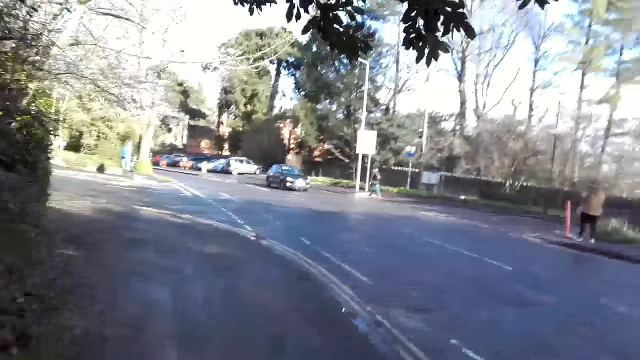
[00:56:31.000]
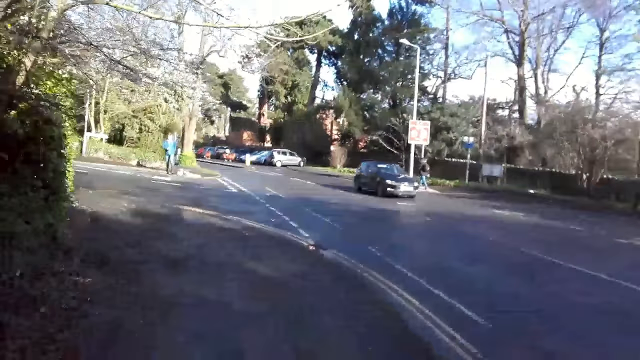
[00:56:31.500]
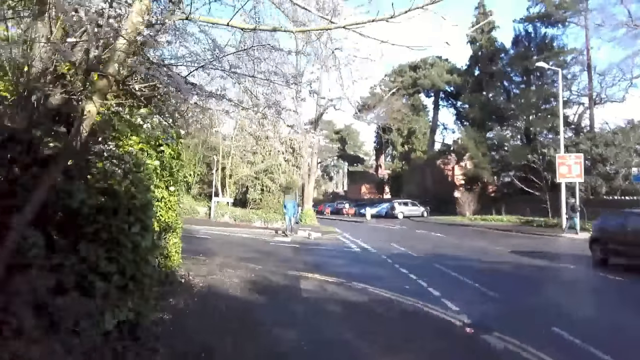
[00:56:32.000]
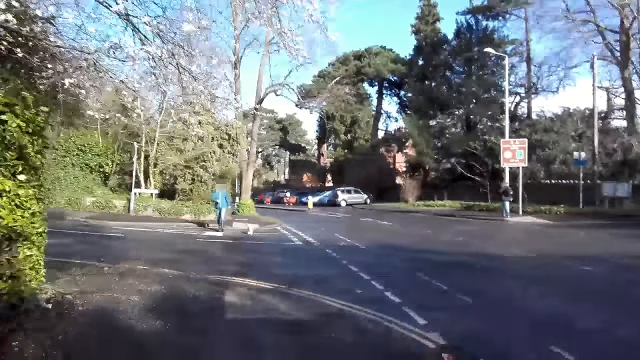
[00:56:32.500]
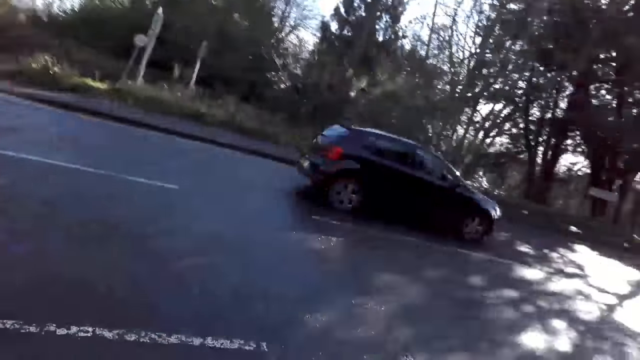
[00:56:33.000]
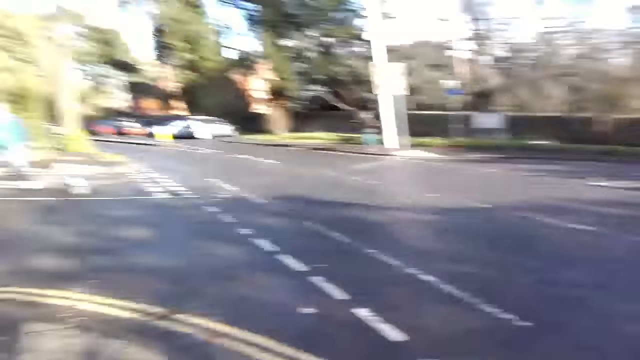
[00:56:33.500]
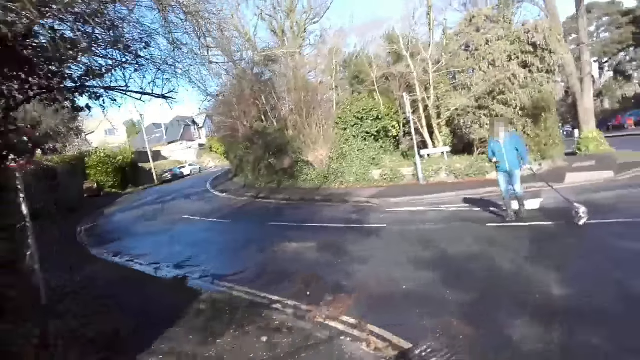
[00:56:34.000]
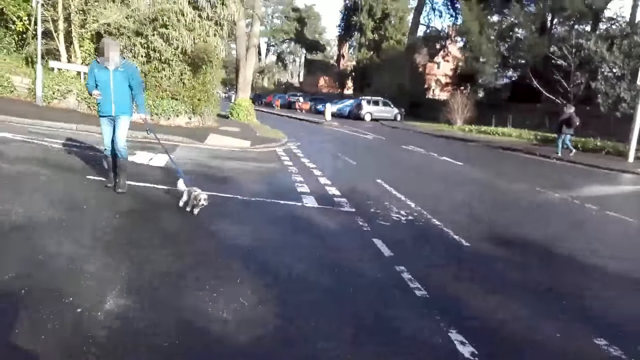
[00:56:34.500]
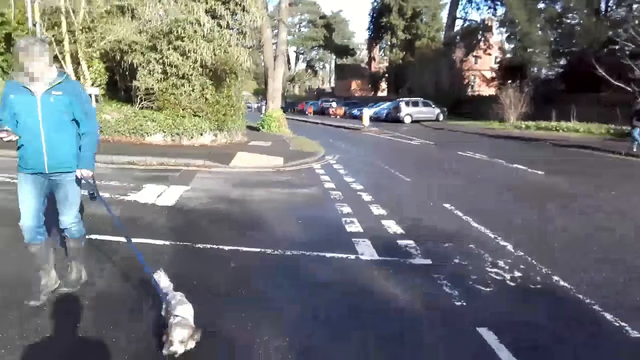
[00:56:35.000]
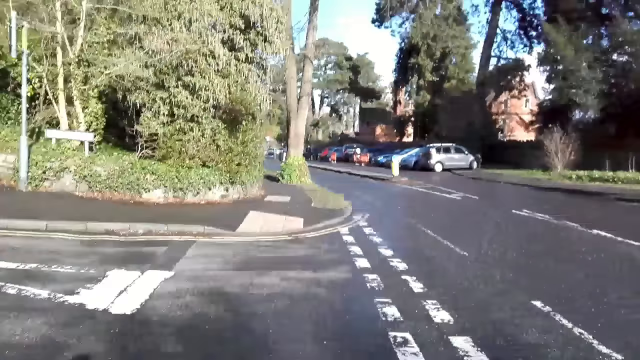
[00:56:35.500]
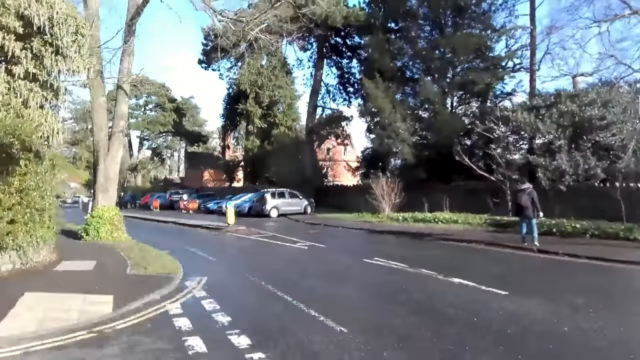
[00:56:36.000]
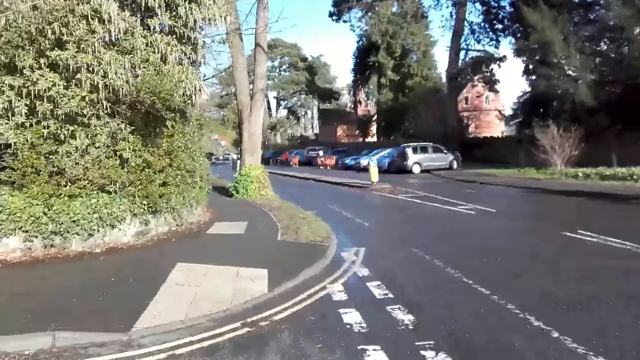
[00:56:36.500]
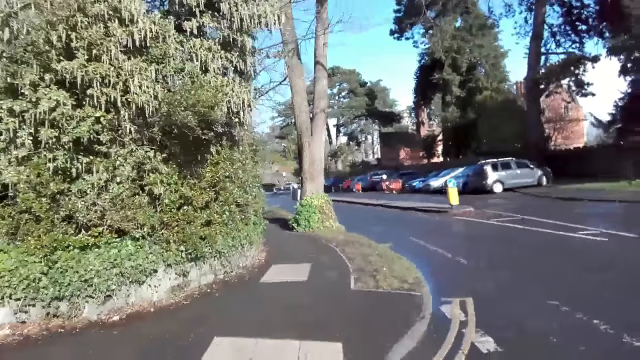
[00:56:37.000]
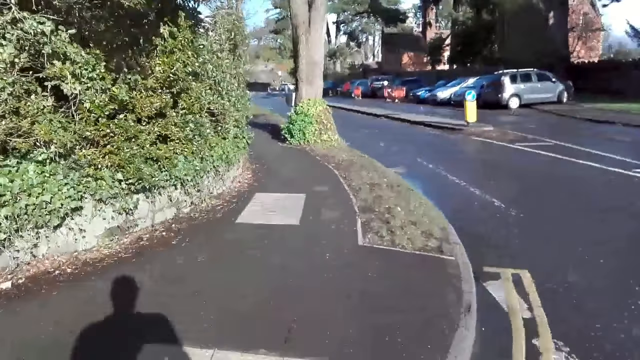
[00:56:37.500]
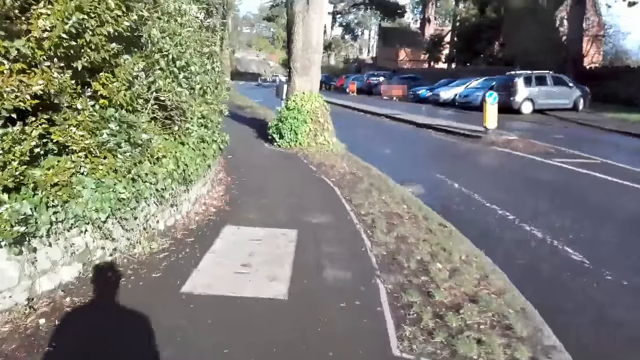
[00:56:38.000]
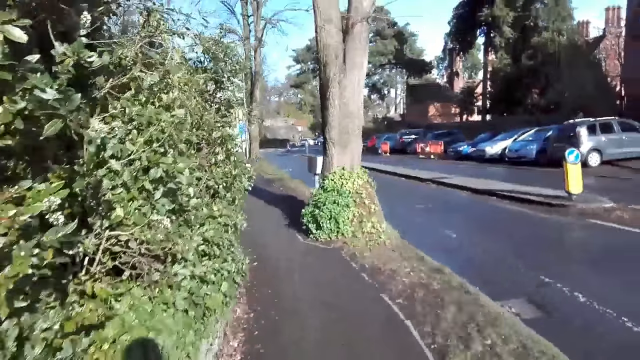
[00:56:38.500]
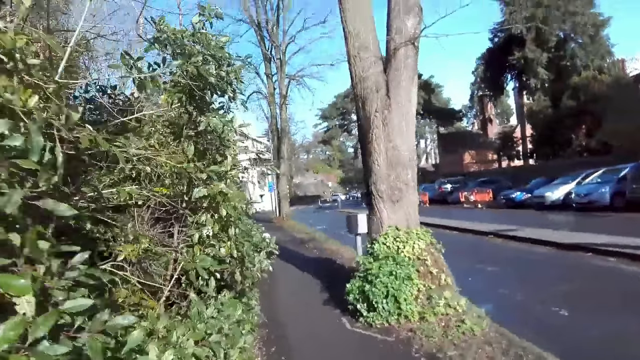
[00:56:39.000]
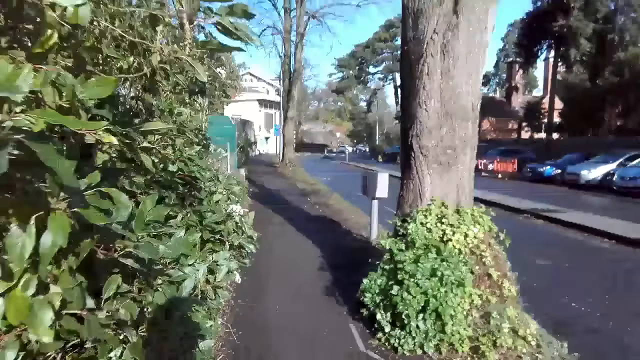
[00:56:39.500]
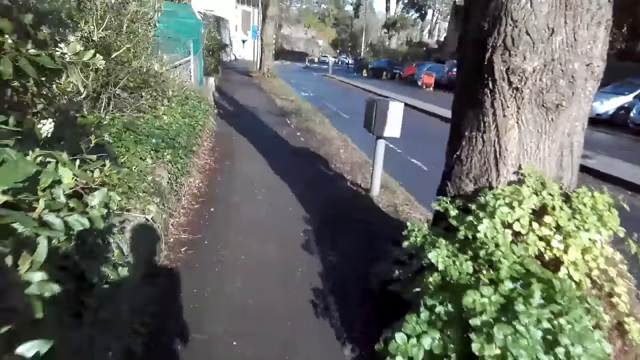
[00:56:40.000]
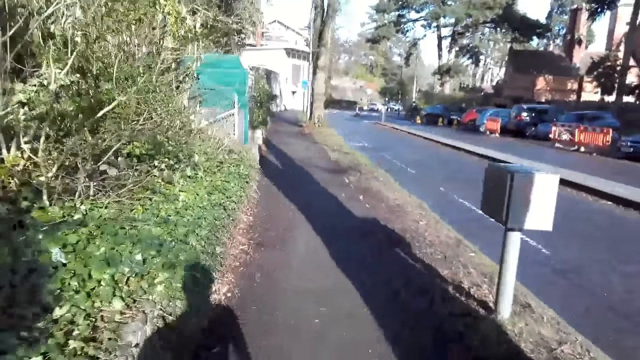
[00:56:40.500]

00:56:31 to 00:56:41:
The camera wearer looks around. They jog past a man alongside his dog.

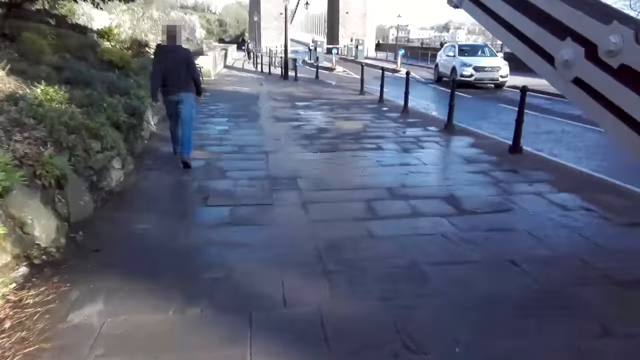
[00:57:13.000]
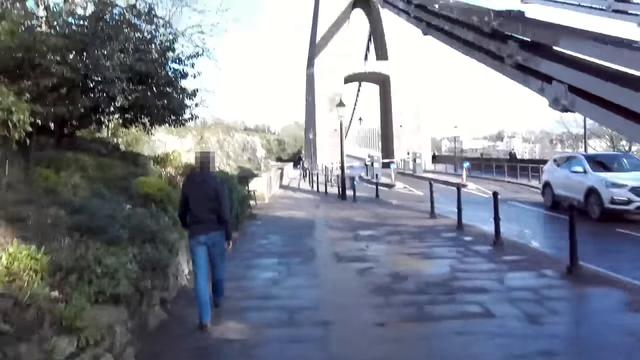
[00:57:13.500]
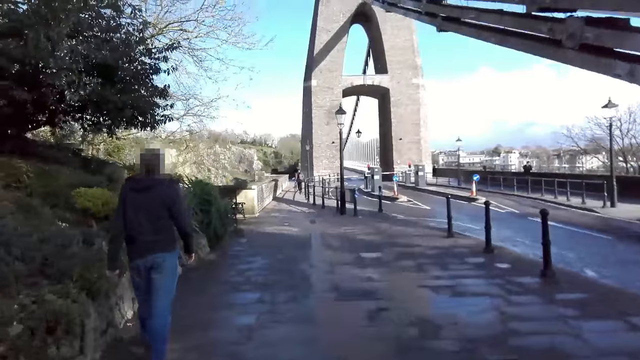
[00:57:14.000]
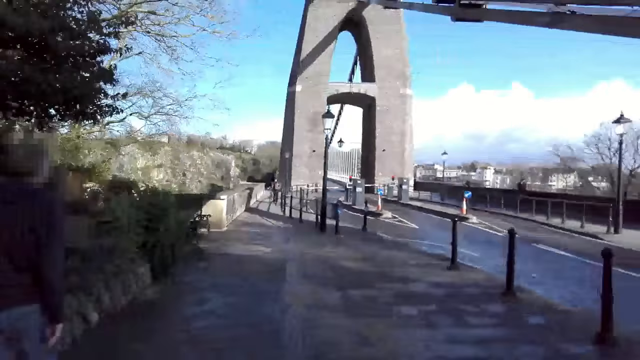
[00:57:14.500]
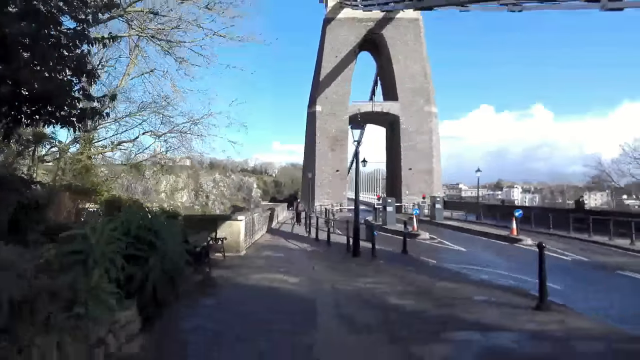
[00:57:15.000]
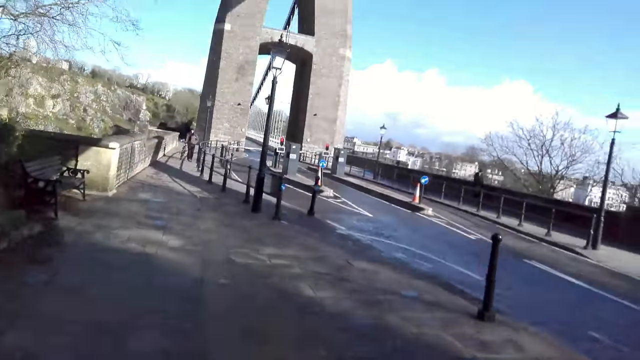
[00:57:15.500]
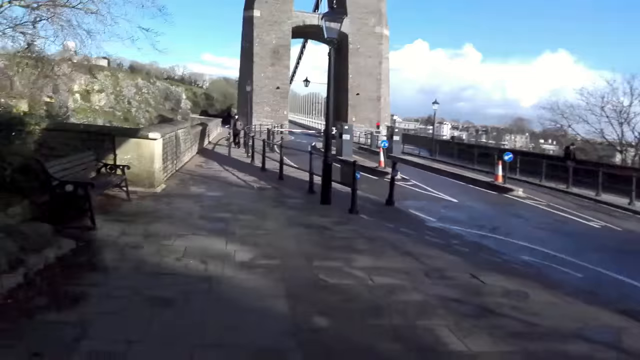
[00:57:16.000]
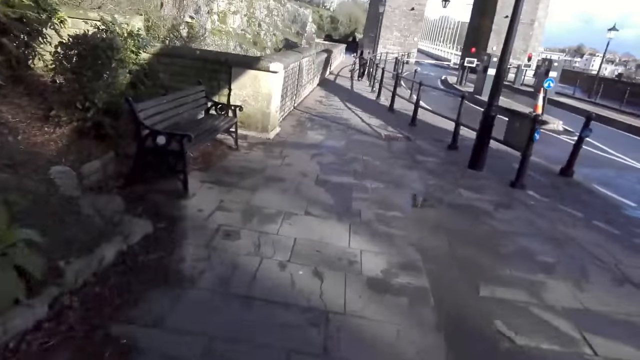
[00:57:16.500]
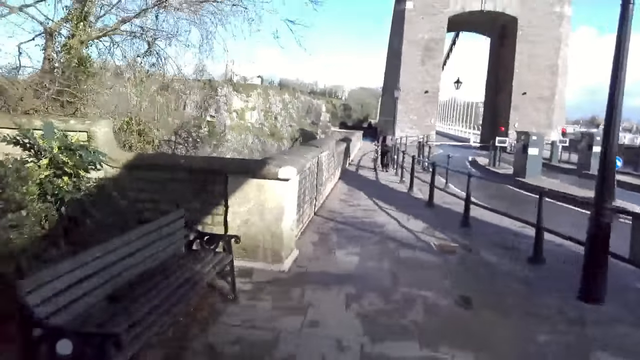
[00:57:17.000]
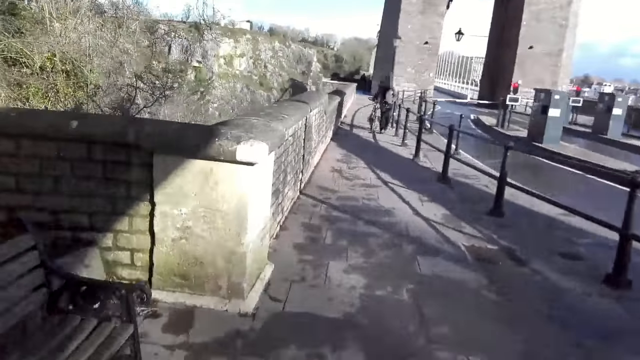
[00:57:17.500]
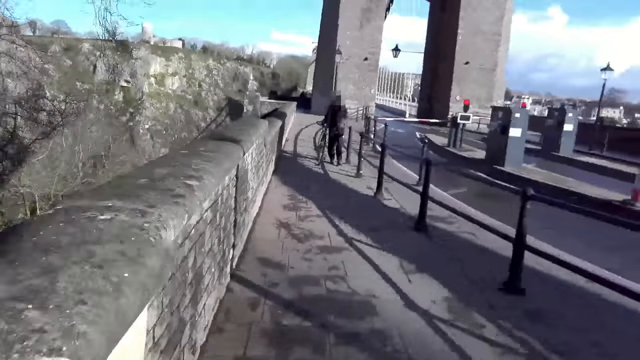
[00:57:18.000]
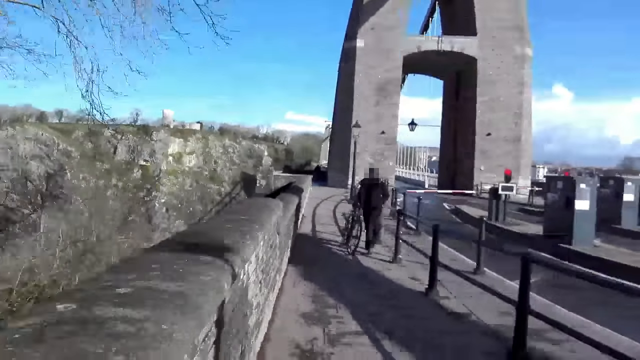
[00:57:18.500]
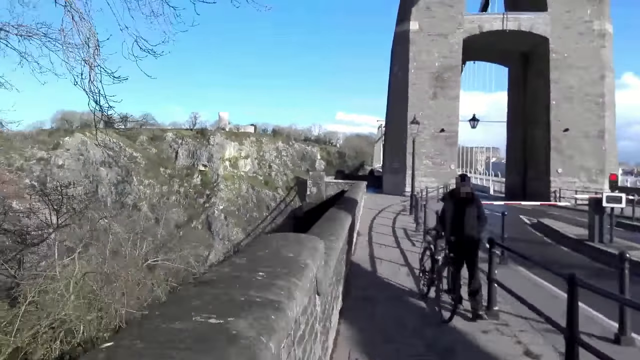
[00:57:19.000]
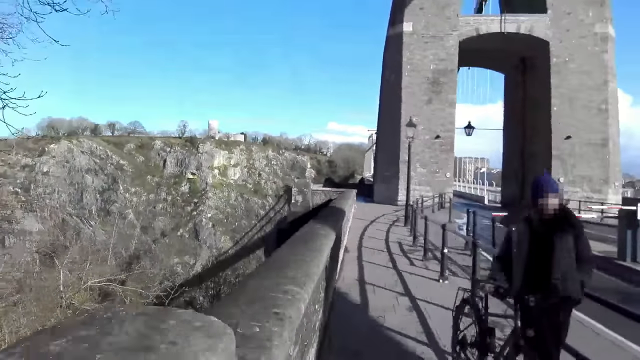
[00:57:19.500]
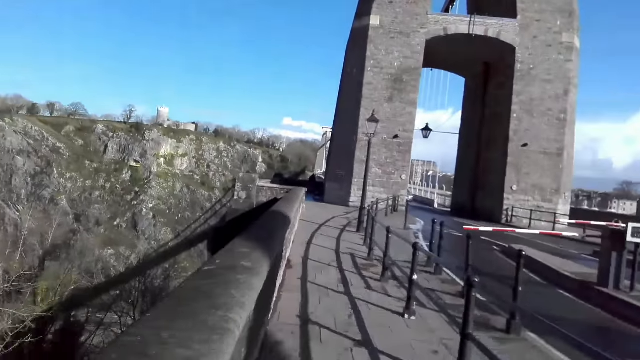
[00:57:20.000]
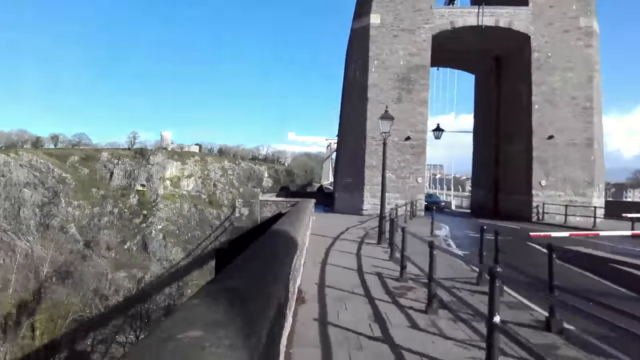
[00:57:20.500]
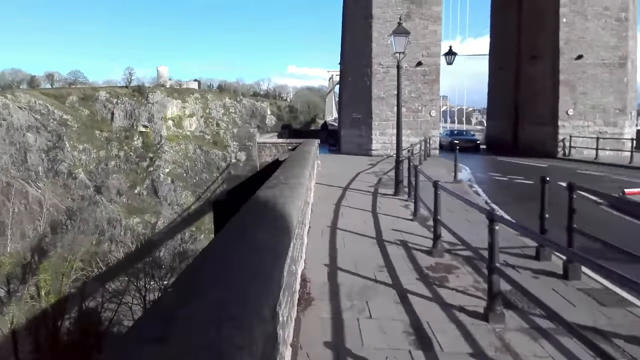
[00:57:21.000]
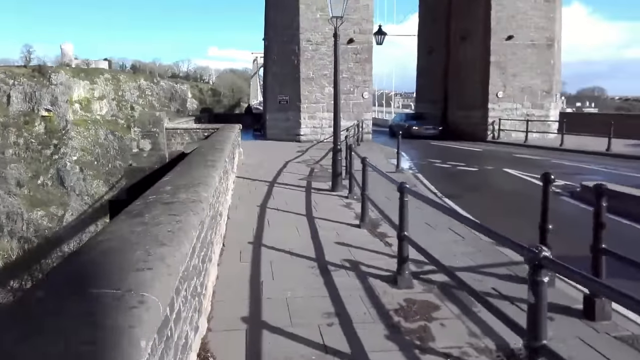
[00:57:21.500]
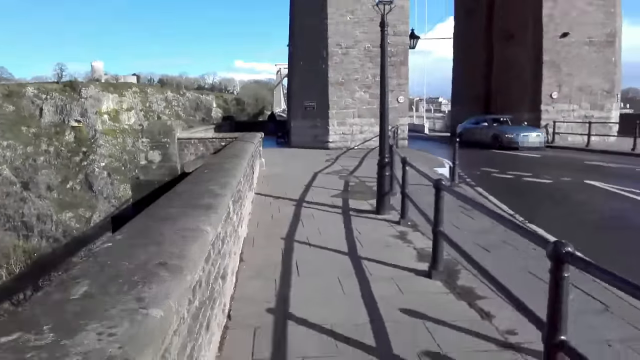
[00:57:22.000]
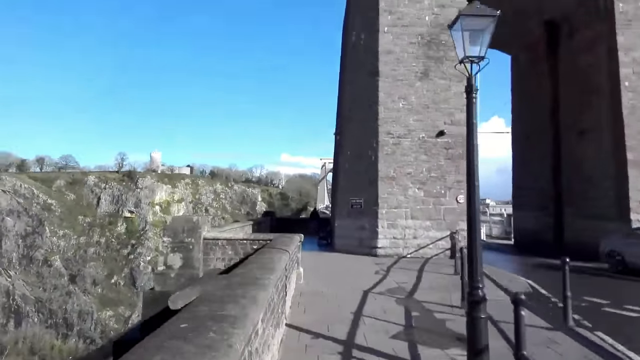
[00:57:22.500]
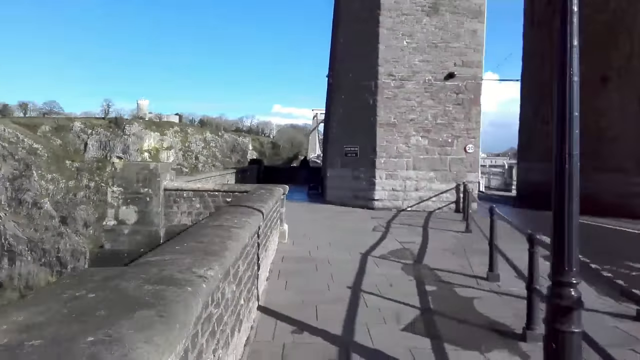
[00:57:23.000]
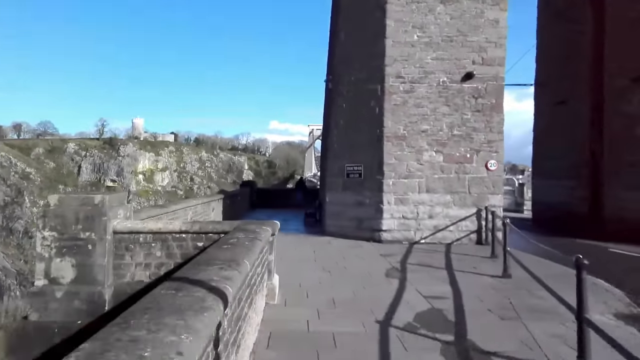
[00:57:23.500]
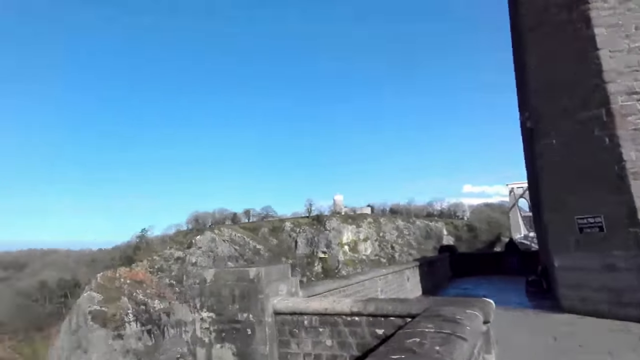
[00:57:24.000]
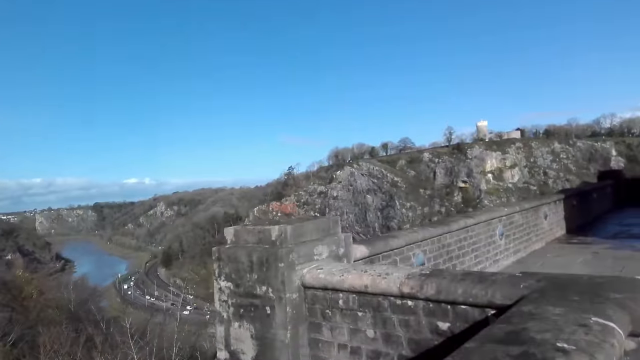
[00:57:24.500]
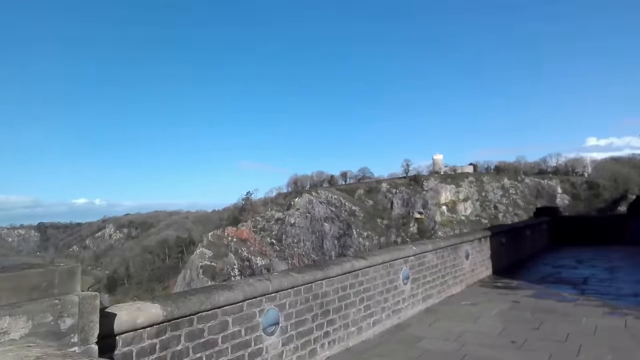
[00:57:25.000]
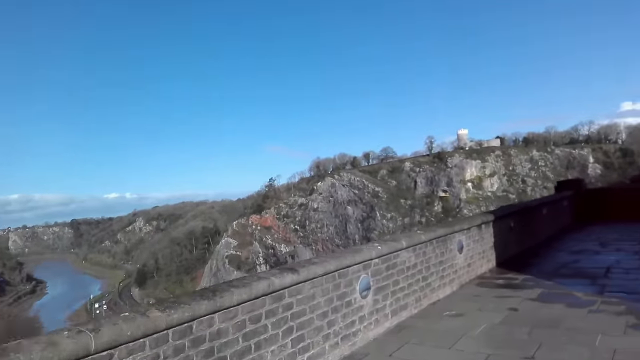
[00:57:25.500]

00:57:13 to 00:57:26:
The camera wearer jogs past a man. Another man walks past the camera wearer with a bicycle. The camera wearer looks left.
